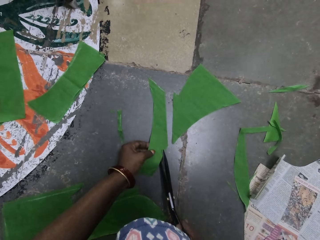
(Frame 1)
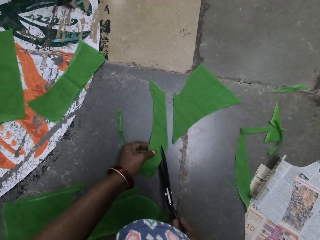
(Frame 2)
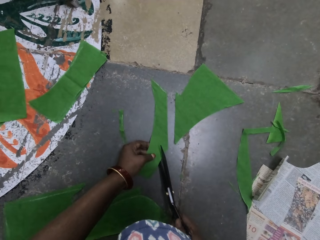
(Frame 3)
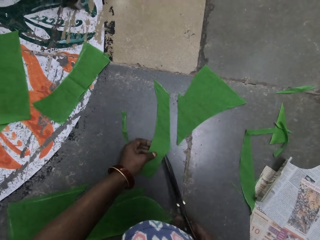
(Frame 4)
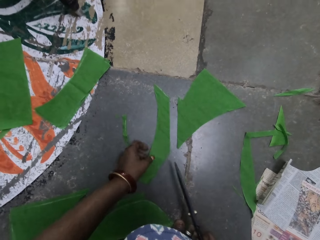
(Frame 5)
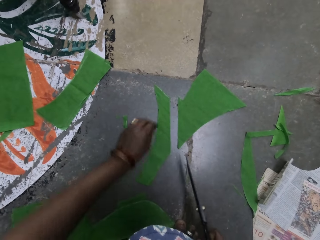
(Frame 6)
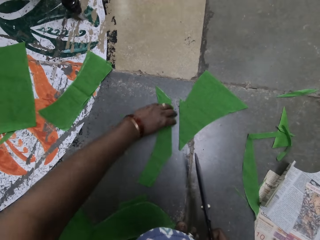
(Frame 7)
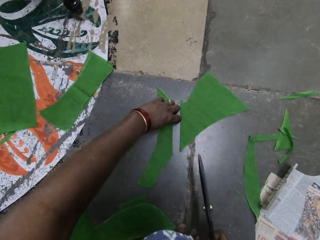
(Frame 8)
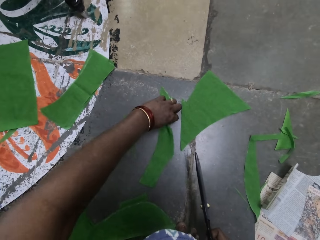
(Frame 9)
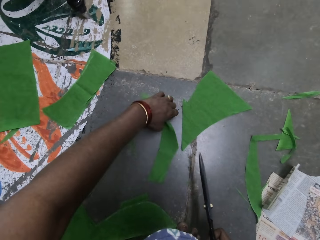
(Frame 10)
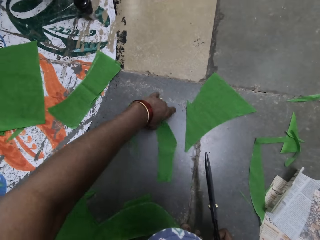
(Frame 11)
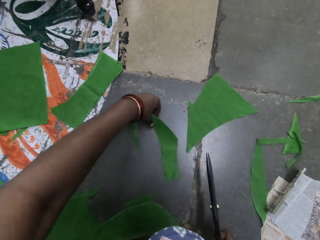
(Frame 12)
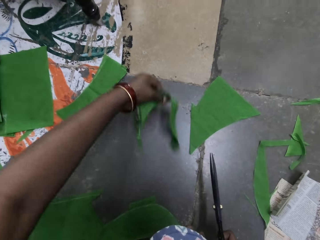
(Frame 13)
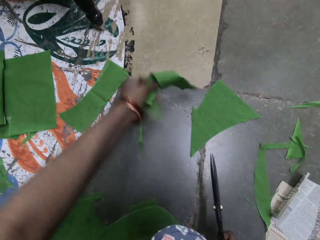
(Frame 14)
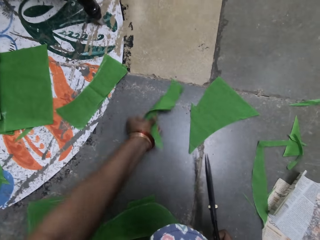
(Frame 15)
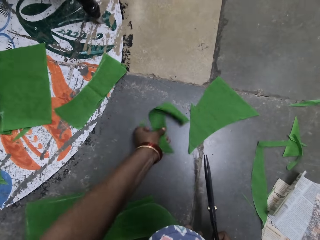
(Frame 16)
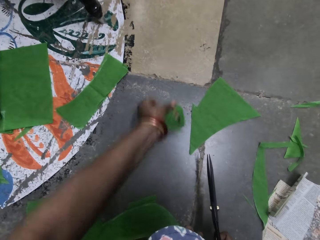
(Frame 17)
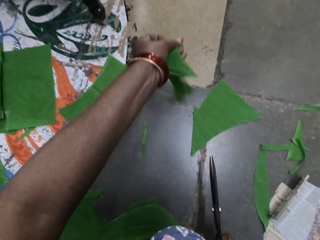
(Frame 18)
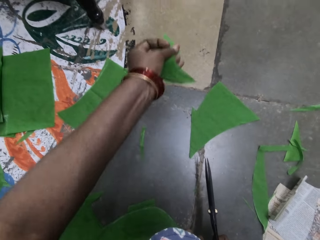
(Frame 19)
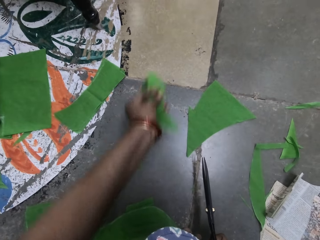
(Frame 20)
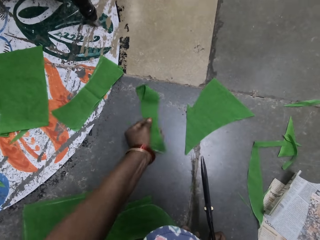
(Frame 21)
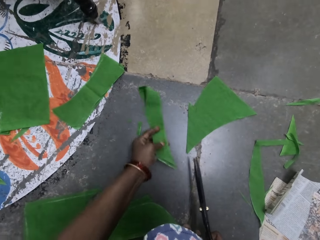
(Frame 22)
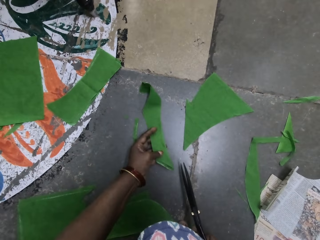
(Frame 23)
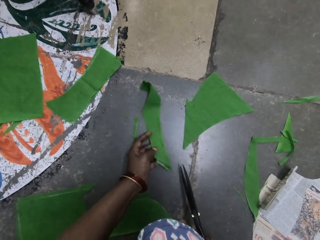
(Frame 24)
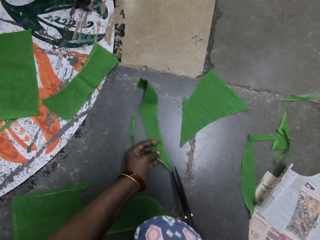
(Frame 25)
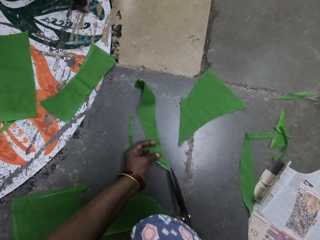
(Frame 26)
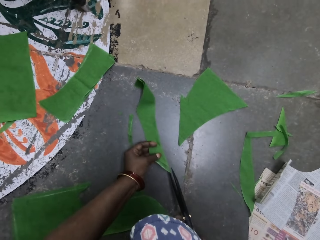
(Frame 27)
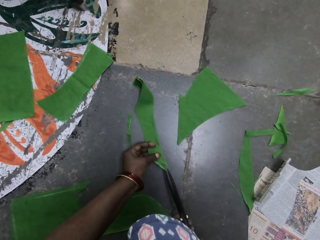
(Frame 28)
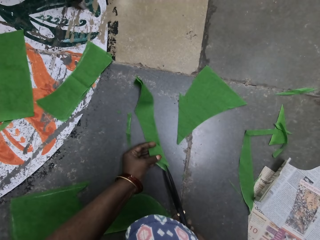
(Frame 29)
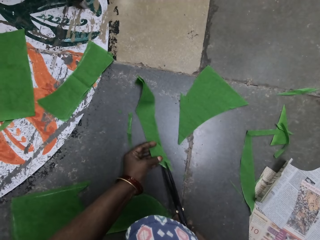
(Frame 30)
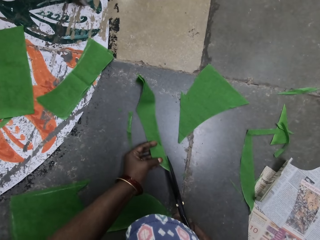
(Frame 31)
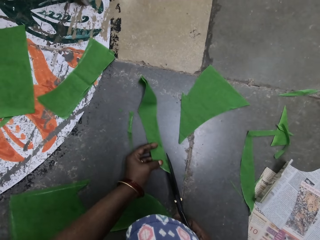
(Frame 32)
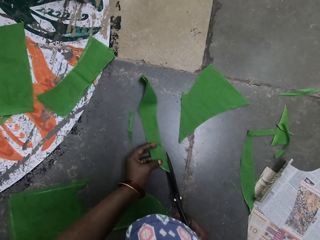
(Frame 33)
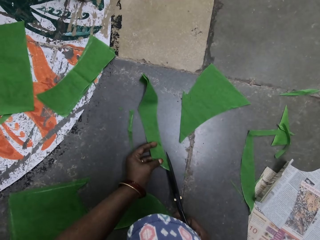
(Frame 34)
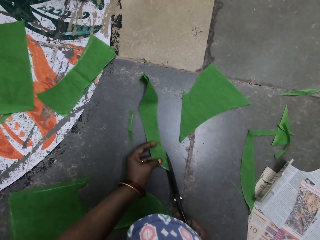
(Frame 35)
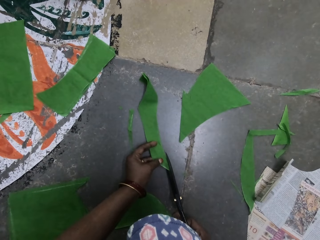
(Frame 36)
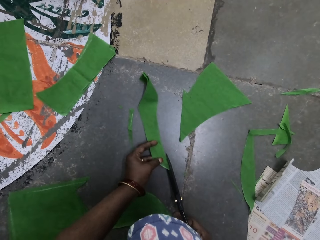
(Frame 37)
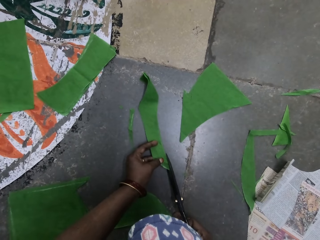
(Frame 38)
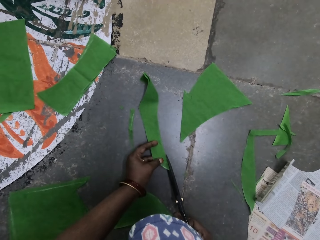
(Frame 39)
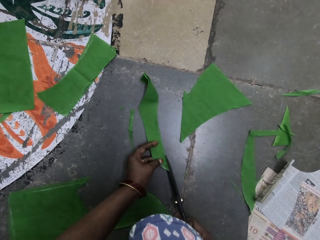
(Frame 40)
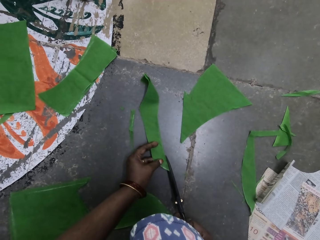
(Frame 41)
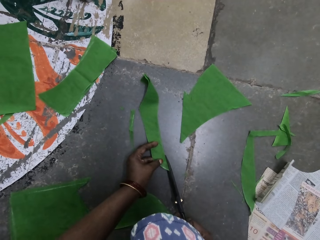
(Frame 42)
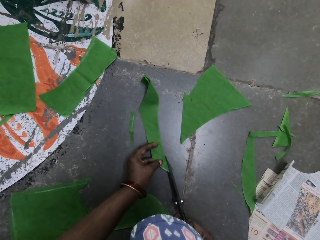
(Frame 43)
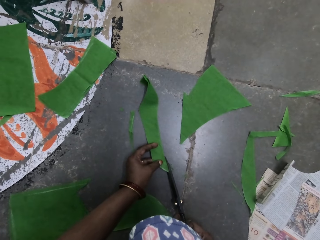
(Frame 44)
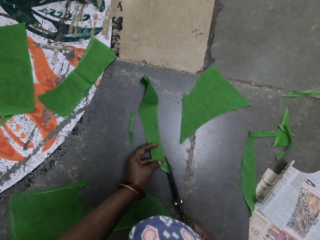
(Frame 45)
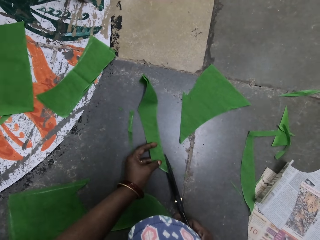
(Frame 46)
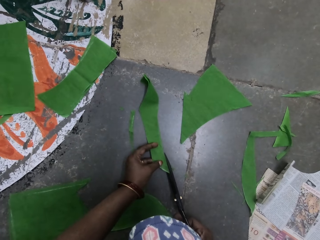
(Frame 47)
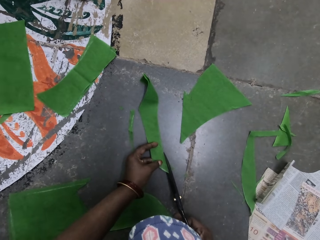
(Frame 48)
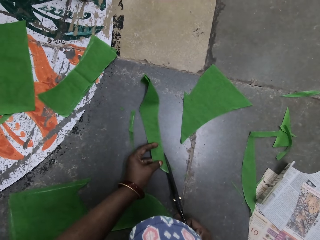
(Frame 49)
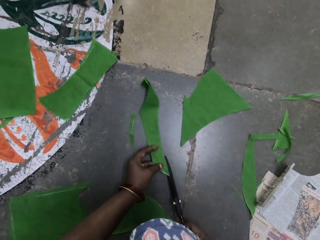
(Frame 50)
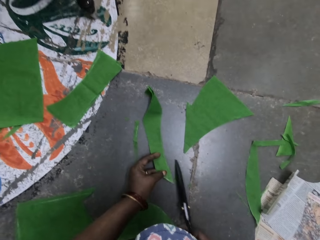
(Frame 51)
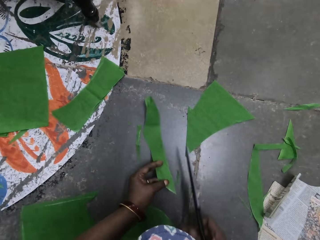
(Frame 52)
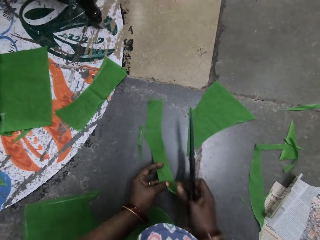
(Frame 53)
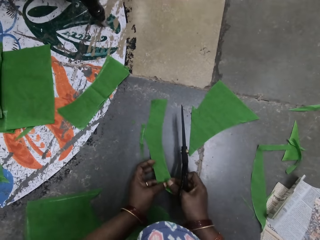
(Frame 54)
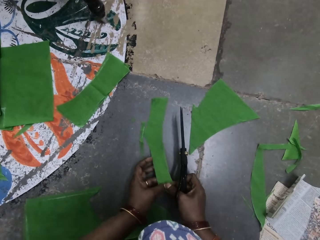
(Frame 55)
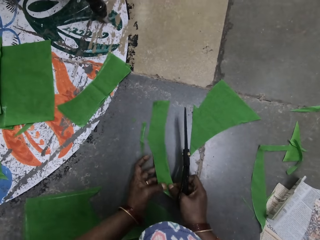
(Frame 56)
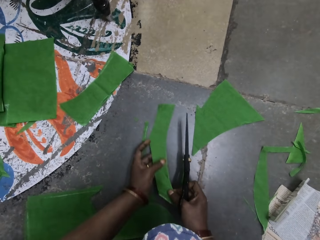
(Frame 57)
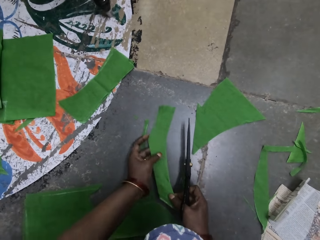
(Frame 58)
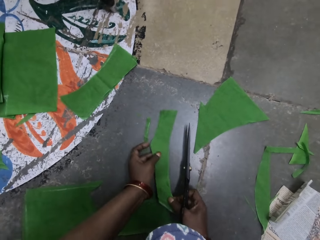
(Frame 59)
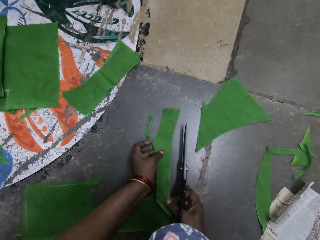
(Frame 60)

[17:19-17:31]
The camera wearer adjusts the cloth piece or silk fiber. He turns the silk fiber with his left hand. He cuts the silk fiber with the scissors with his right hand. He adjusts the cloth piece.

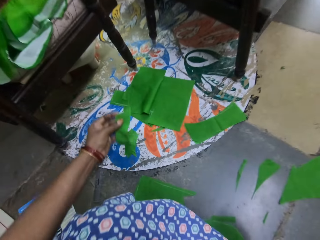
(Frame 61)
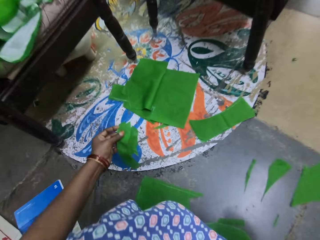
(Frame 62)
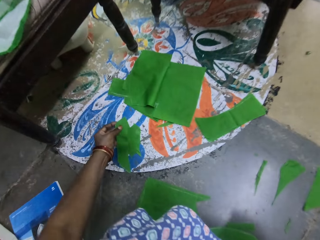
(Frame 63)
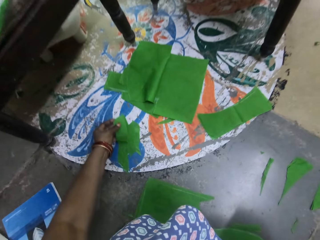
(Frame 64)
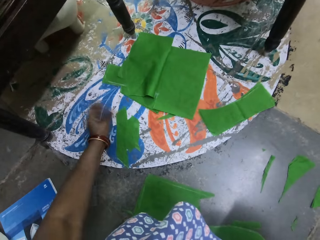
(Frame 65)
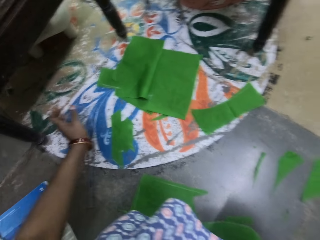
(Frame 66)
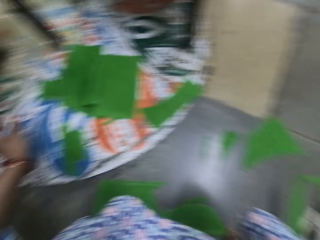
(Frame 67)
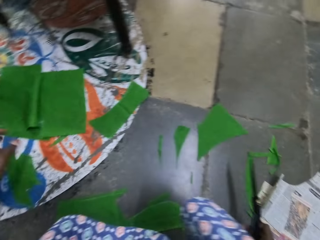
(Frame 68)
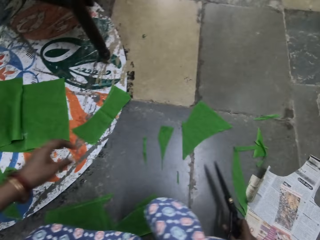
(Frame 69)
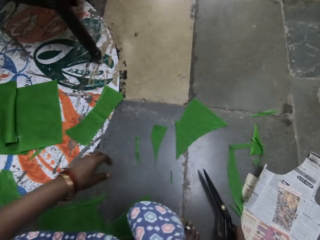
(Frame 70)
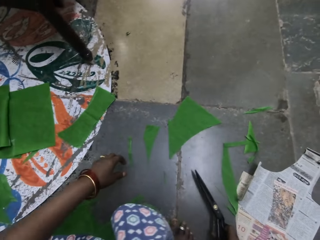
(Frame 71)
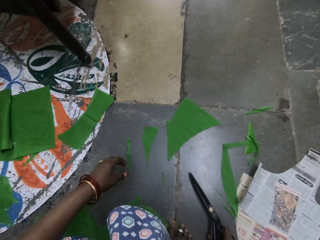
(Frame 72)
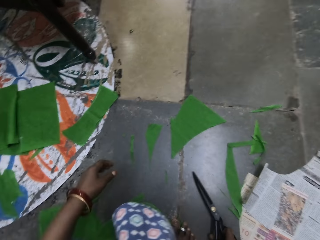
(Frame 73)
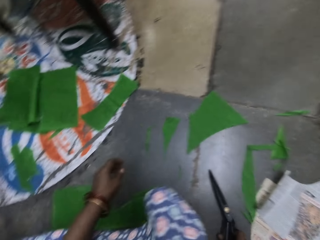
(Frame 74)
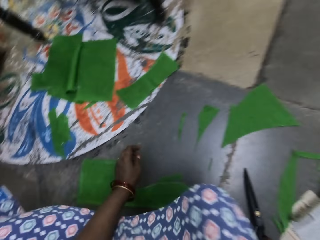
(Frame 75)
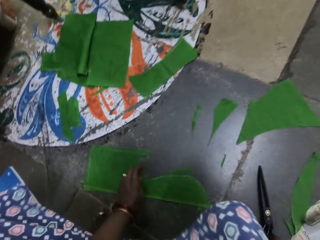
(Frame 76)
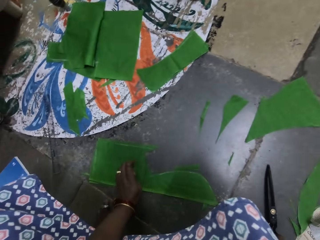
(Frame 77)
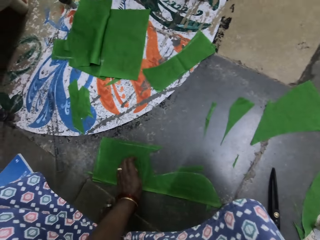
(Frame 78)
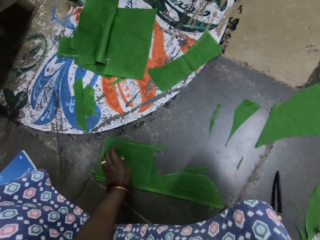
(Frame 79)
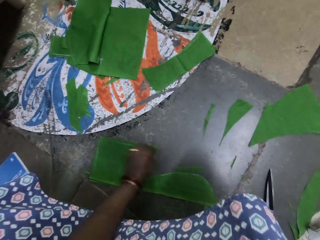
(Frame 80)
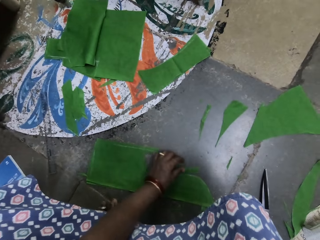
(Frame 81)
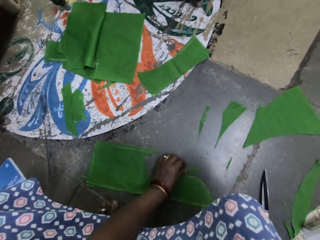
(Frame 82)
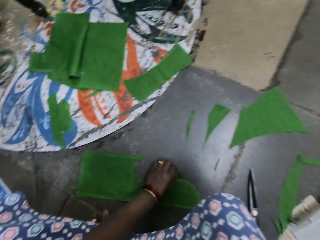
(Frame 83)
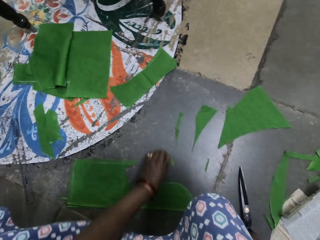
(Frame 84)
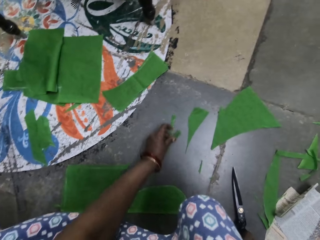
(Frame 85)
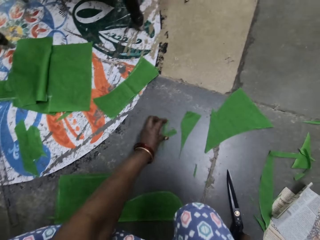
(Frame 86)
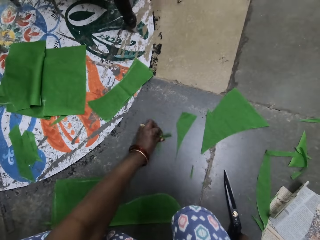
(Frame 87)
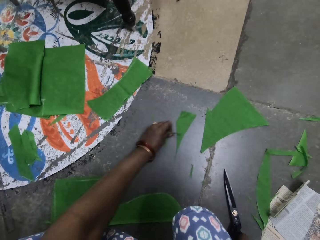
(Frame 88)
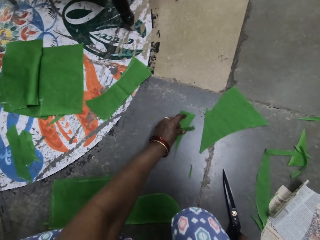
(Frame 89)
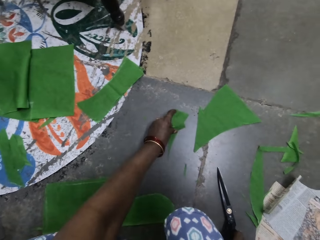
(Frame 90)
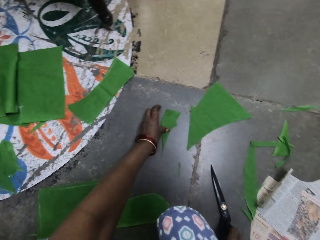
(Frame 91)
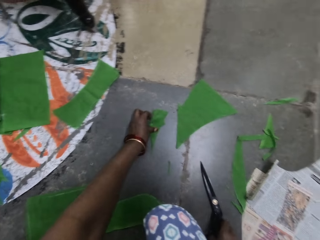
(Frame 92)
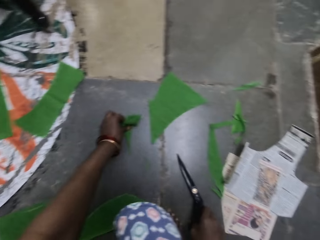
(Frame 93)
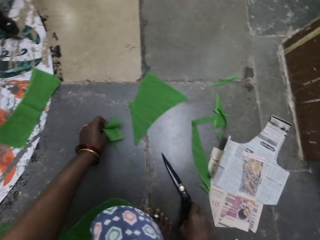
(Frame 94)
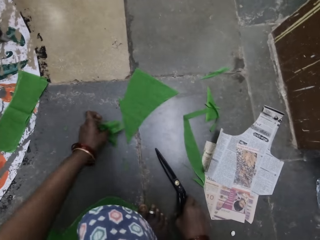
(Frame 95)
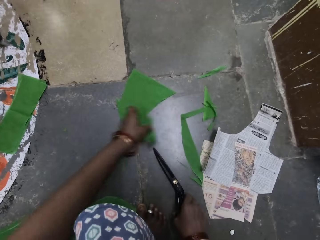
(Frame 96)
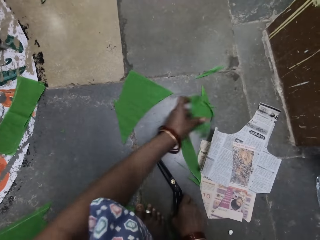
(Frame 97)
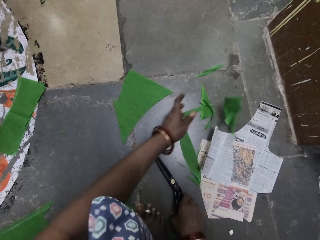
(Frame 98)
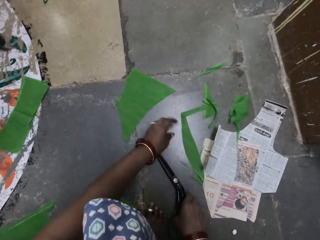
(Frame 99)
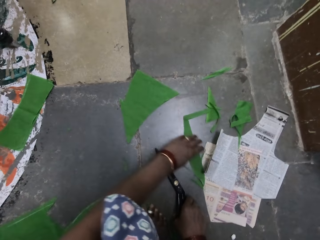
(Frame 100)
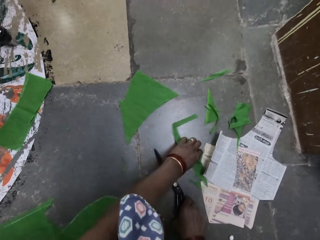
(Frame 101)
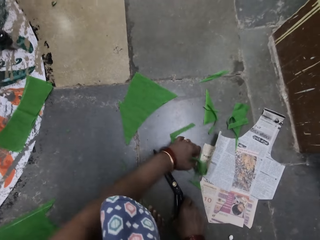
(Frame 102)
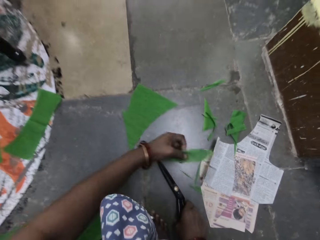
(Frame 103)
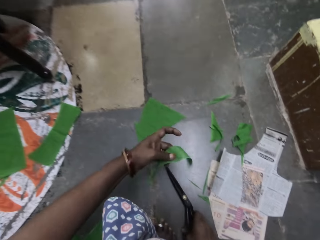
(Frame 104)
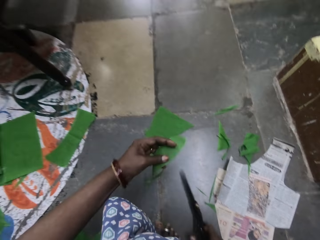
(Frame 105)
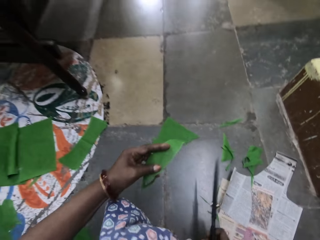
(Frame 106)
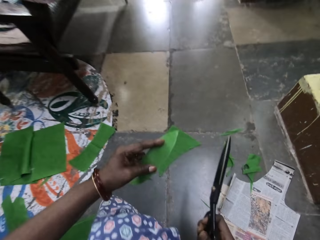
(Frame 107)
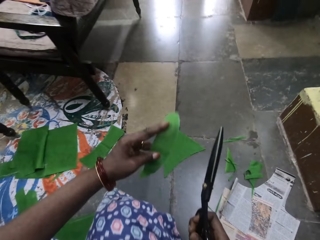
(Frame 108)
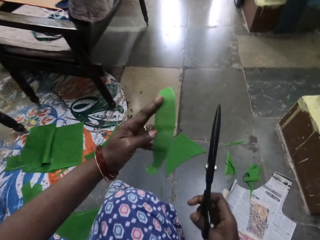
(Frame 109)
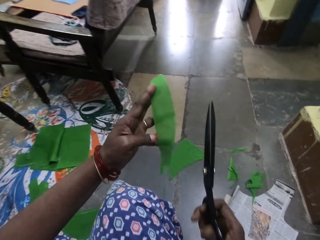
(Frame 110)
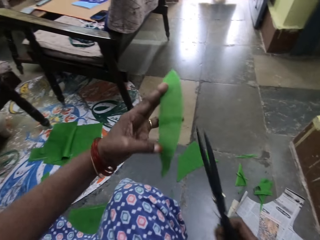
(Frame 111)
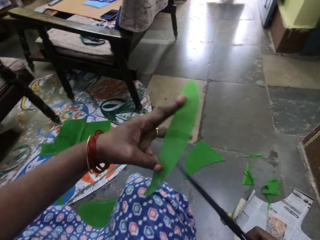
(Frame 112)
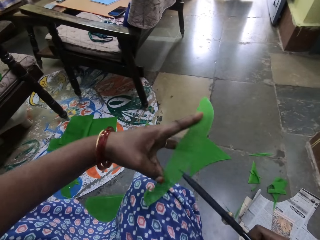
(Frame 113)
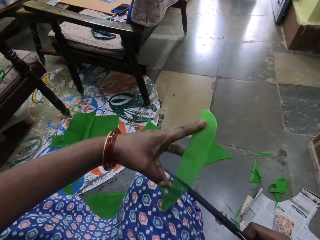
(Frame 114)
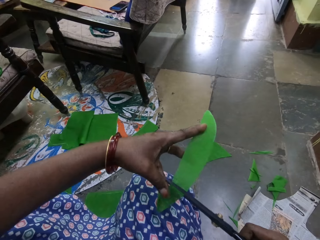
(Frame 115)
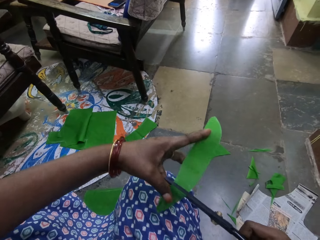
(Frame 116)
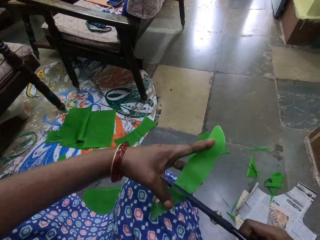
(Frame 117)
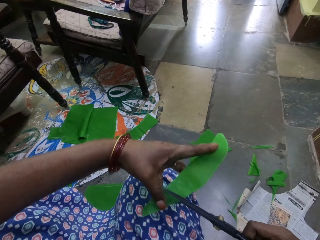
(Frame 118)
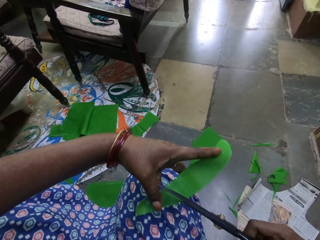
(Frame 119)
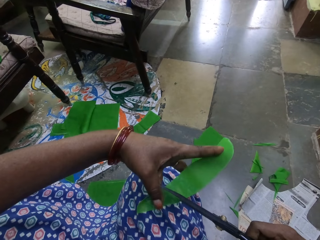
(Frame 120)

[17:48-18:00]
The camera wearer puts down the silk fiber or cloth piece with his left hand on the floor. He looks around on the floor. He picks the pieces of silk fiber with his left hand on the floor. He throws the pieces of silk fibers with his left hand on the floor. He picks a piece of silk fiber with his left hand.
